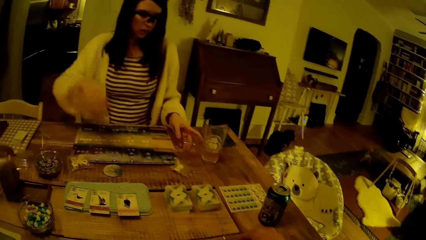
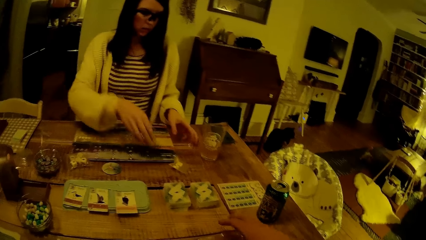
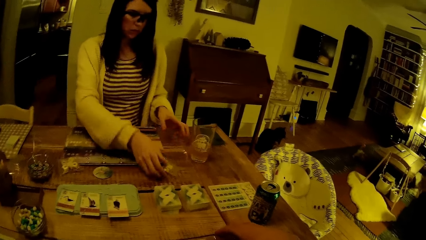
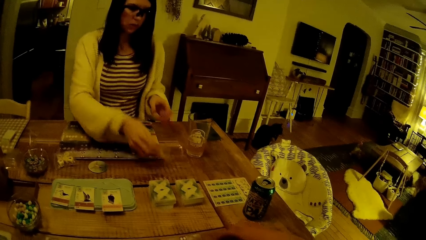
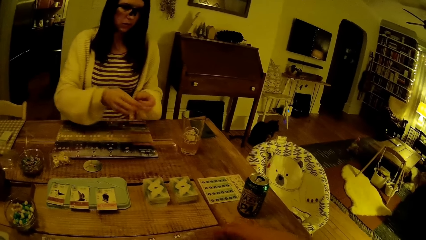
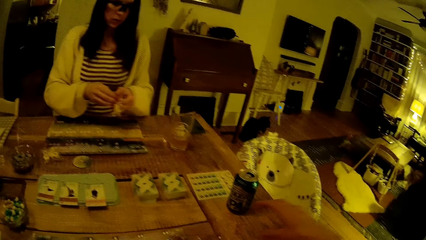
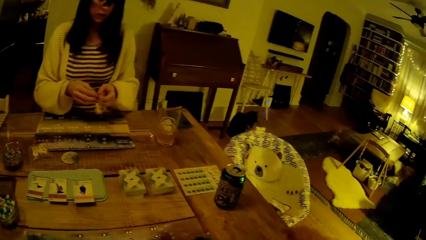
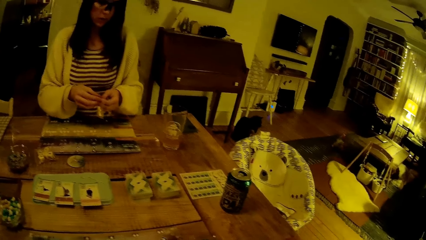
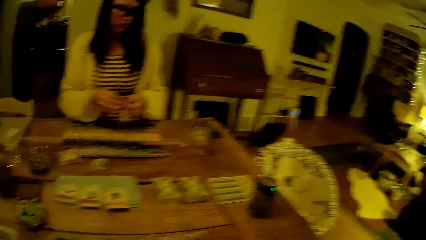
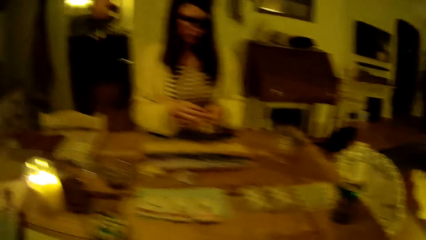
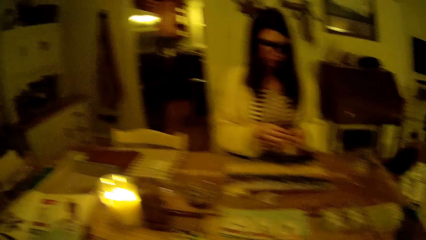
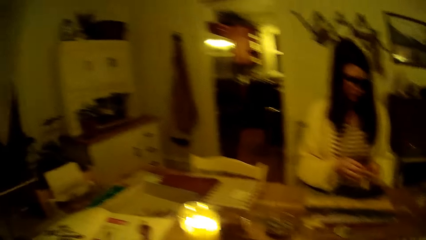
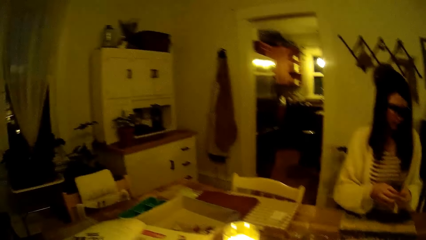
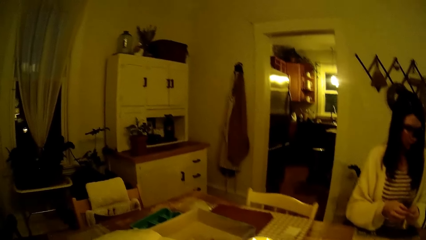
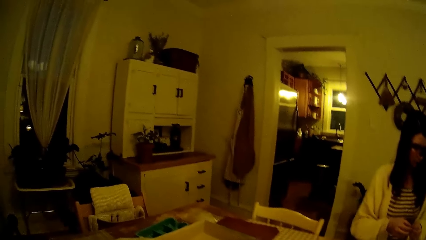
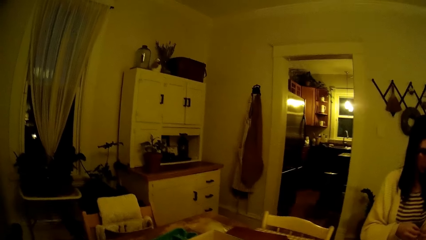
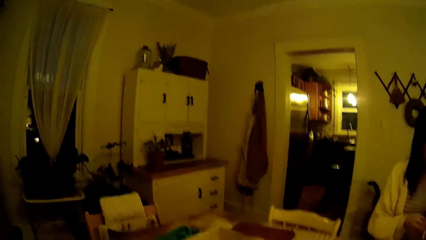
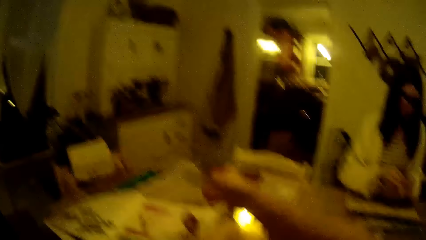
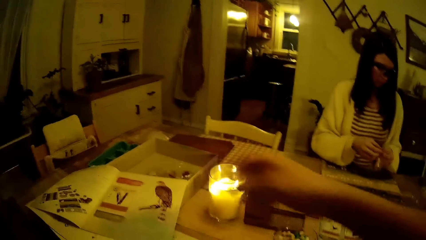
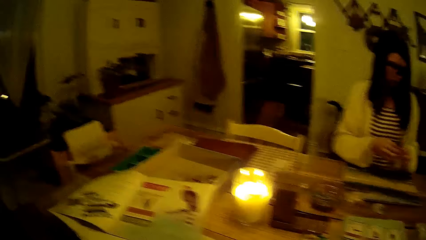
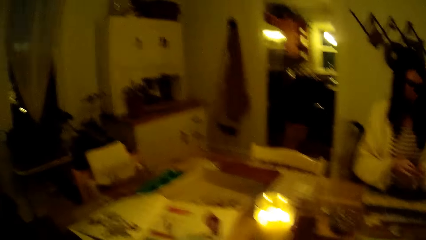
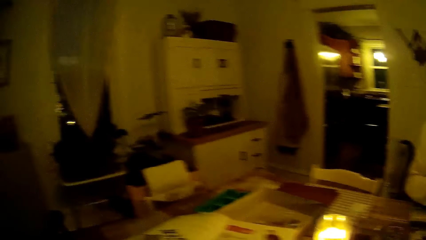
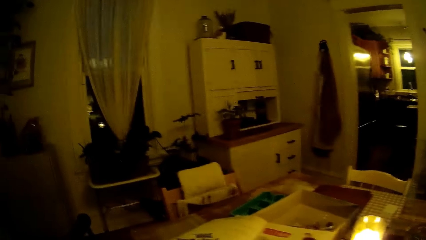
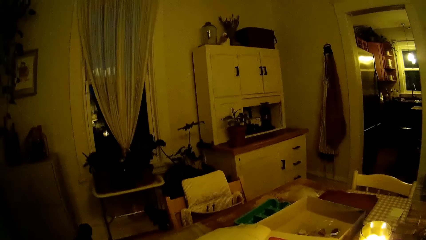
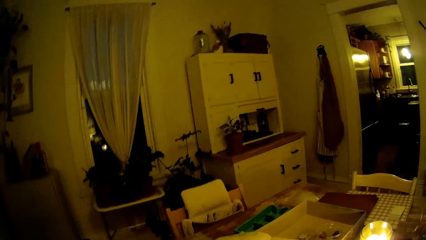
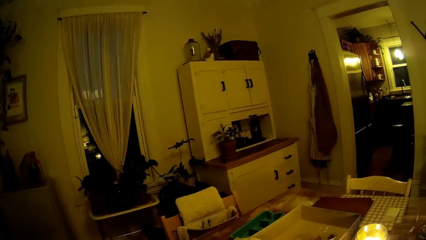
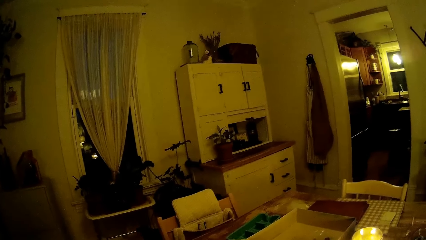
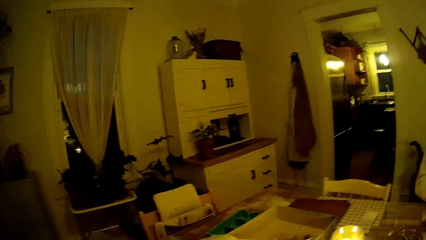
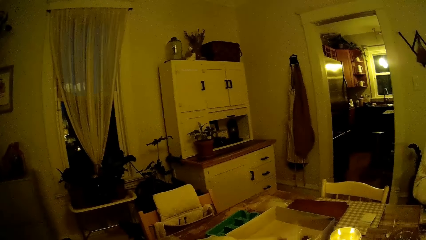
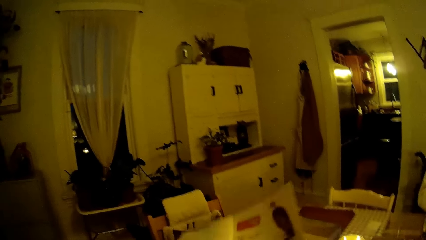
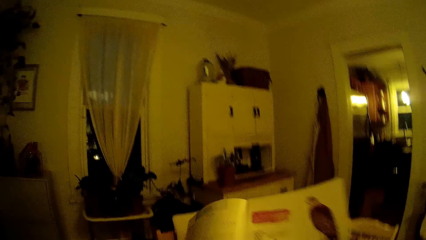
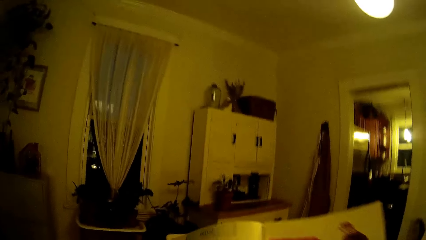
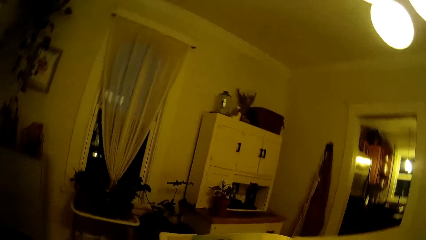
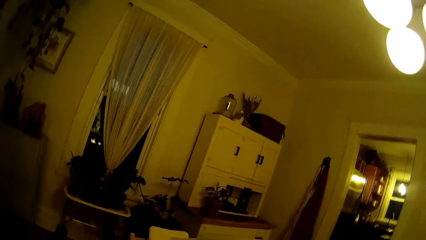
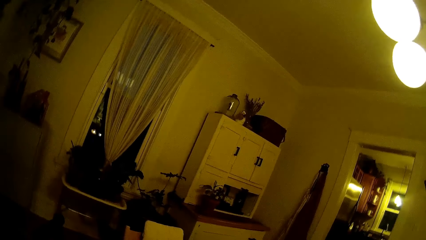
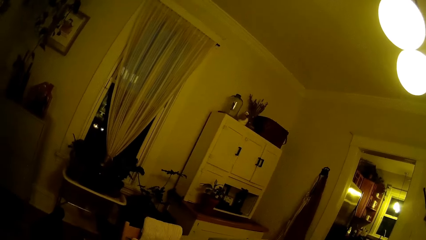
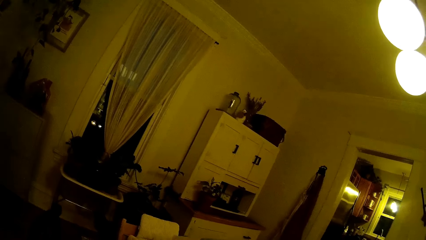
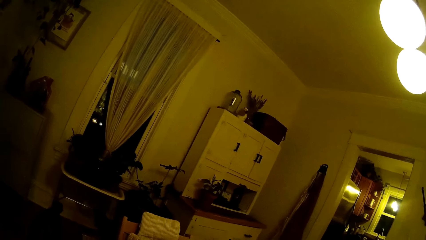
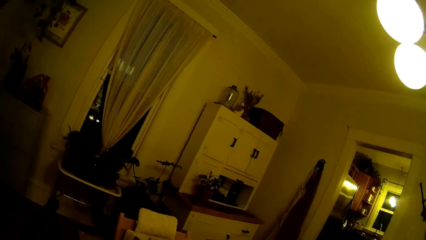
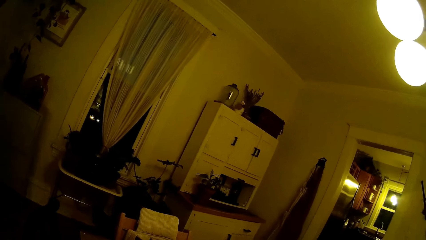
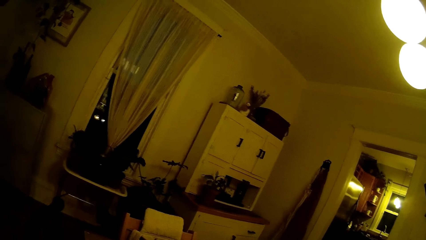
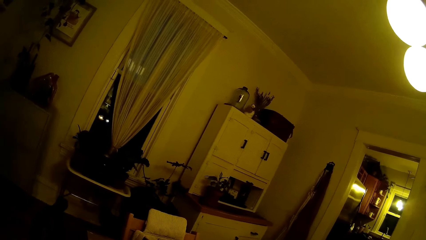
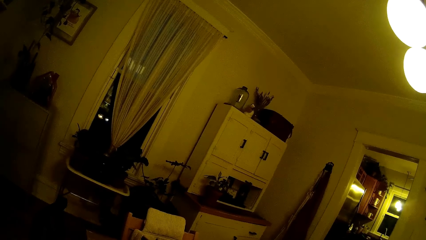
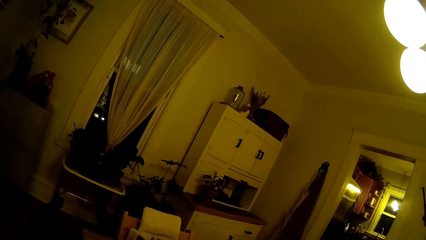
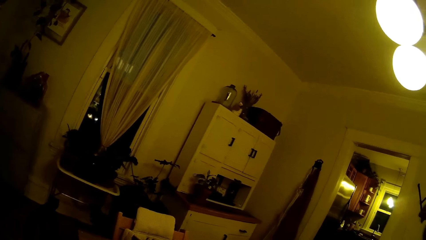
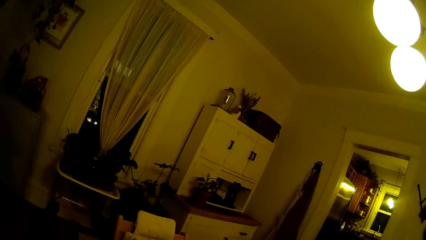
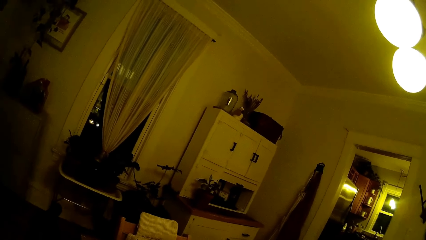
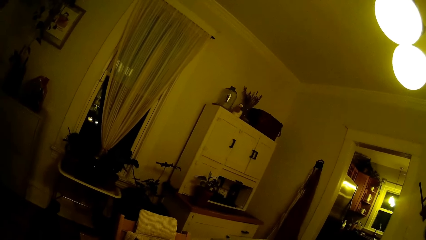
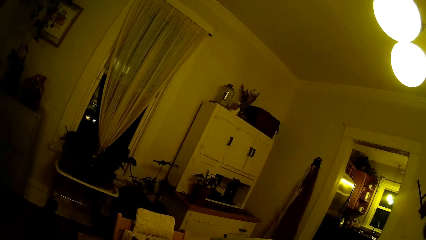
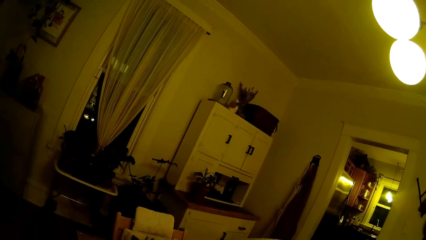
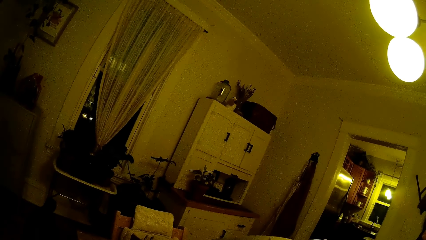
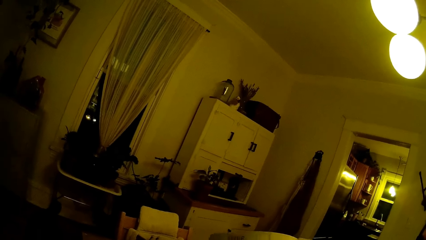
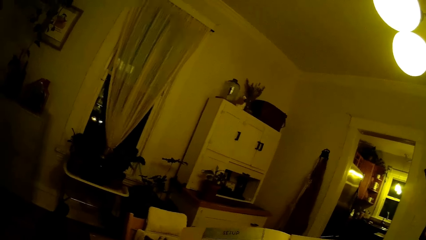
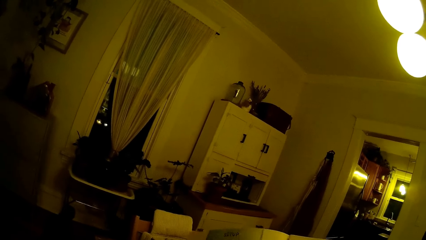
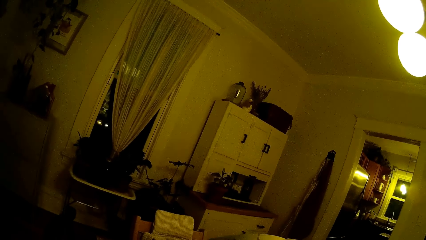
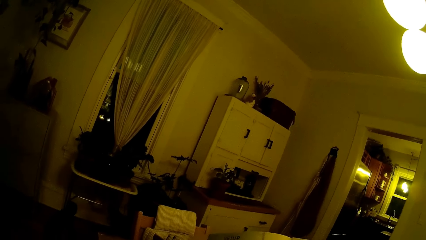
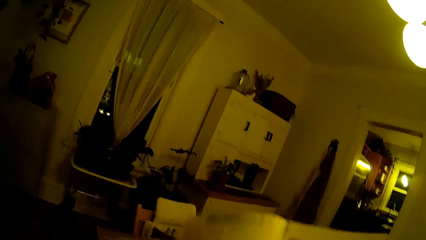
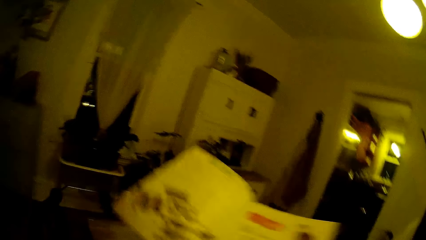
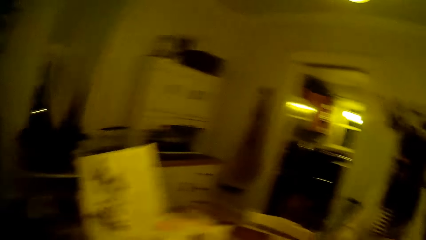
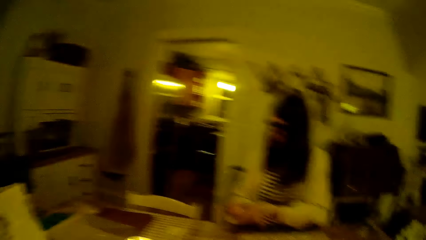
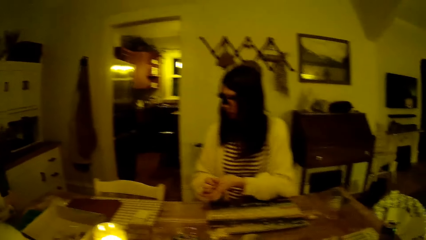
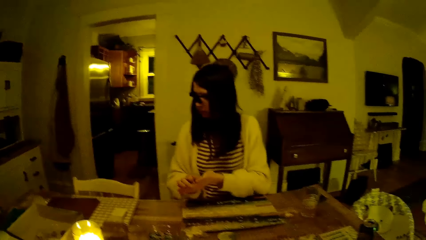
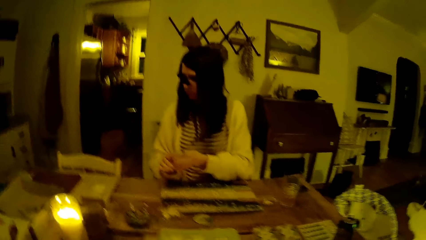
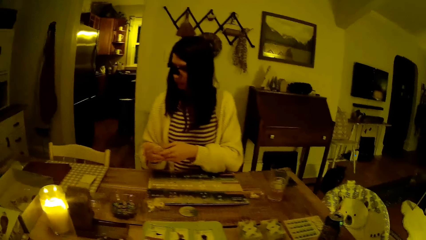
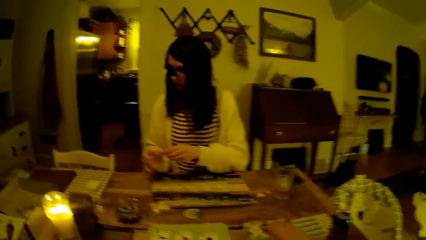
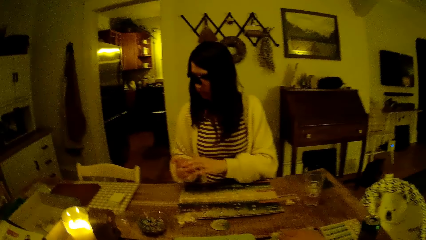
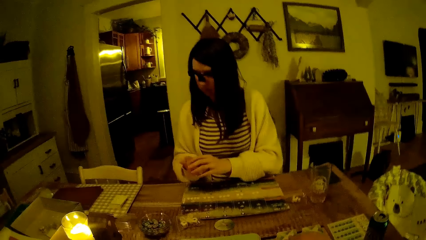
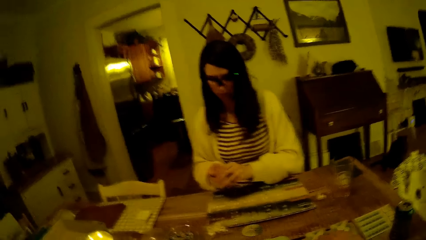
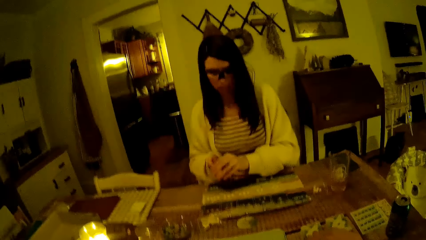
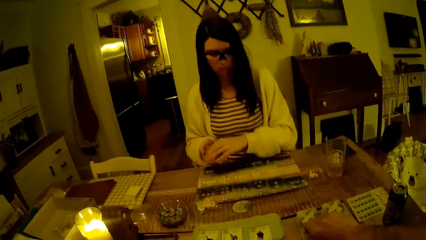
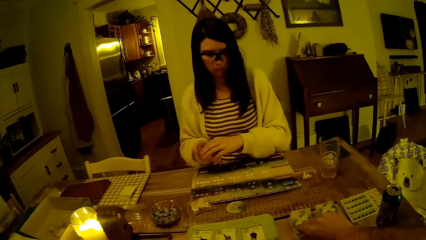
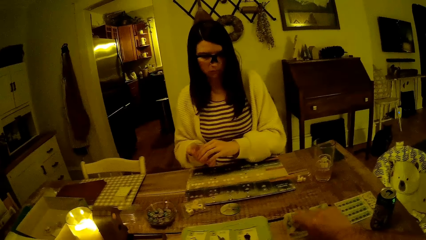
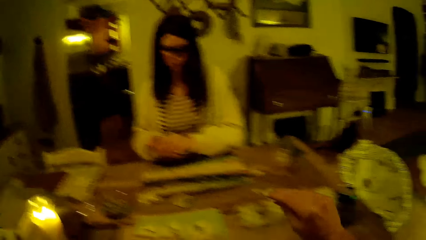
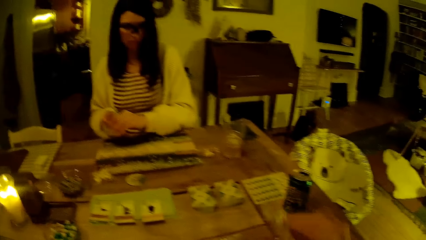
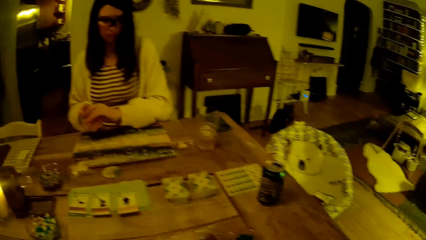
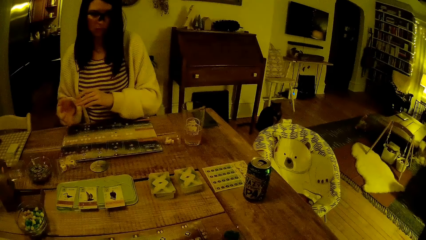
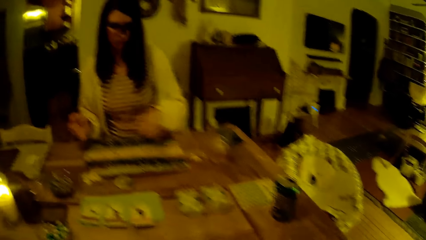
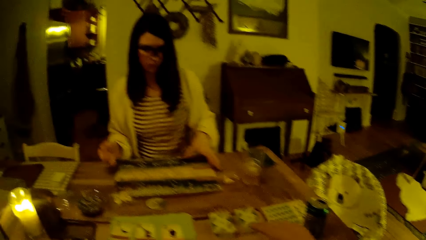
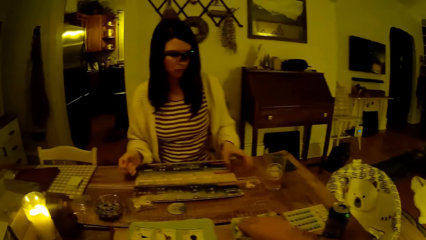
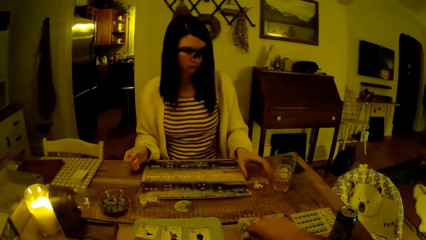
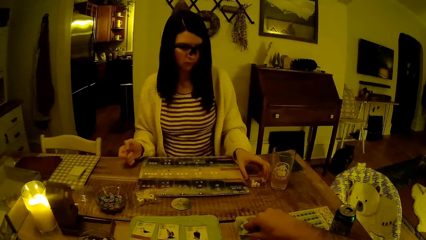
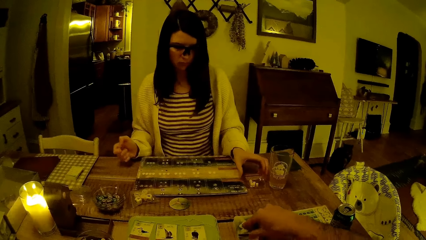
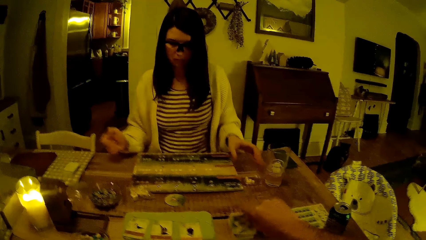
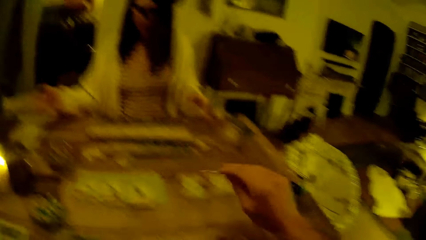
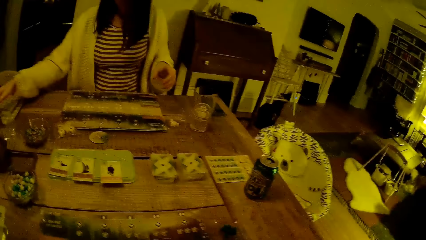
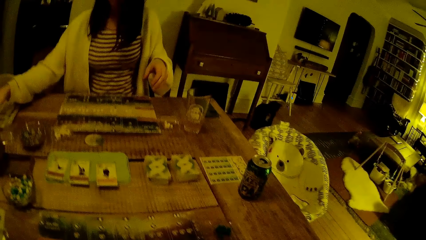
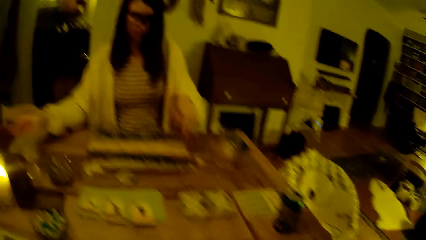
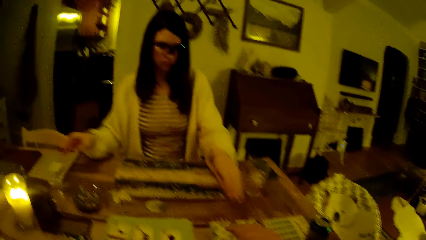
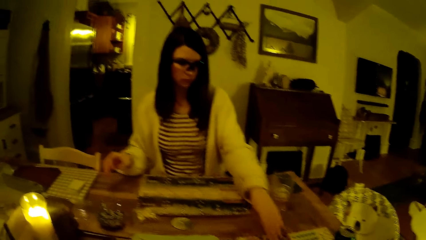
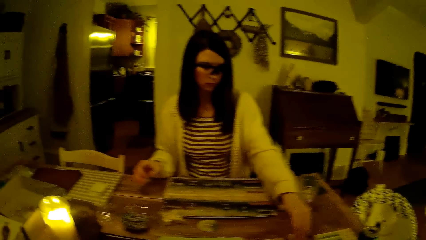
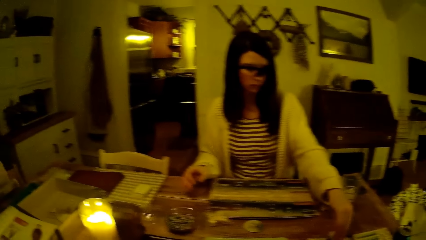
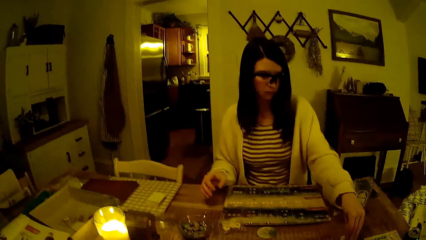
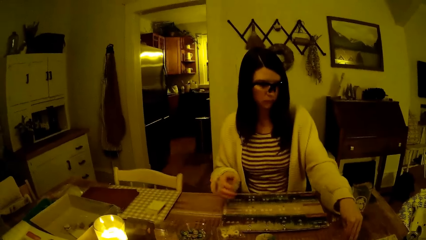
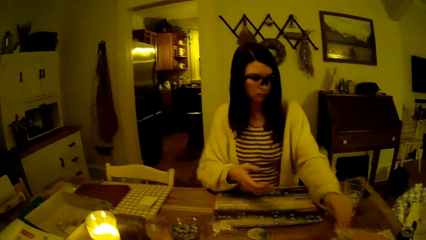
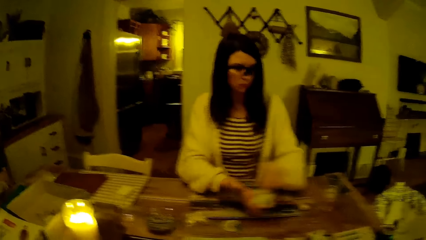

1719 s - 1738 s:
The woman drops the small plastic storage box on the table with her left hand. She picks up the sachet on the table with her right hand. She opens the sachet with her hands. The camera wearer looks around. He interacts with the woman. He picks up a book from the table with his right hand. He drops the book on the box with his right hand. The woman squeezes a plastic wrapper in her hands. The camera wearer looks around. He picks up a card from a pack of cards on the table with his right hand. He picks up a card from the pack of cards on the table with his right hand again. The woman moves the sachet on the table with her left hand. She drops the plastic wrapper on the table with her right hand. She picks up a card from the pack of cards on the table with her left hand.
